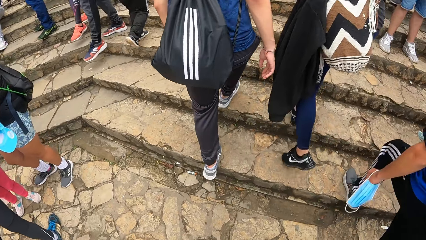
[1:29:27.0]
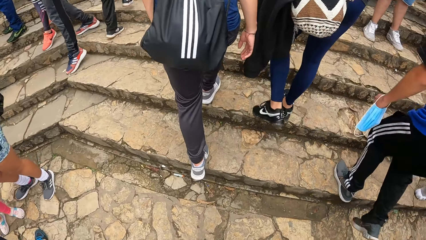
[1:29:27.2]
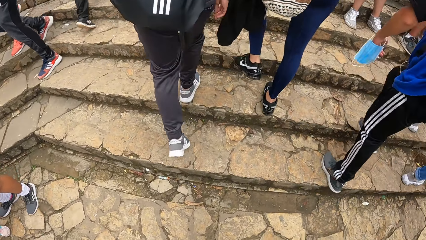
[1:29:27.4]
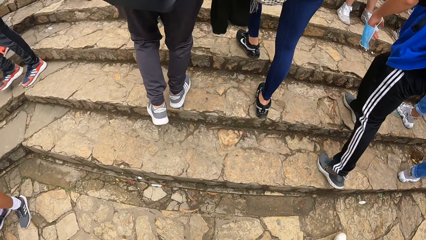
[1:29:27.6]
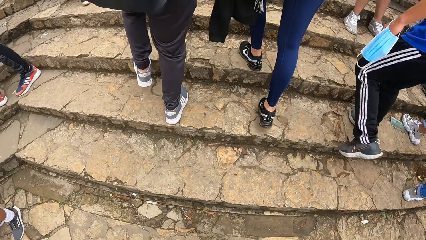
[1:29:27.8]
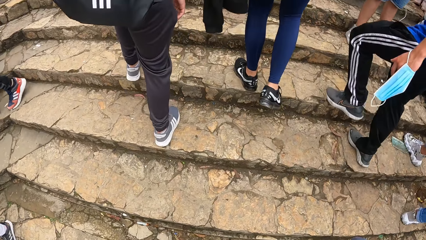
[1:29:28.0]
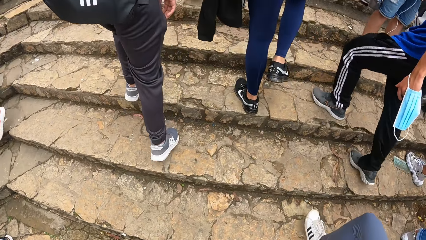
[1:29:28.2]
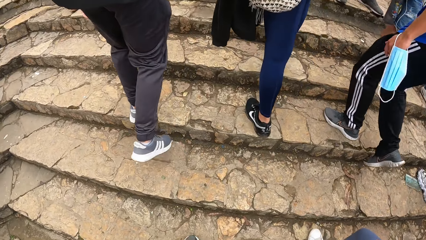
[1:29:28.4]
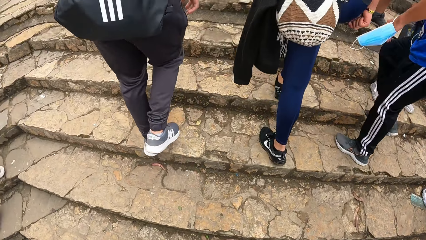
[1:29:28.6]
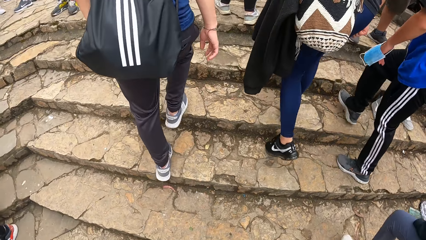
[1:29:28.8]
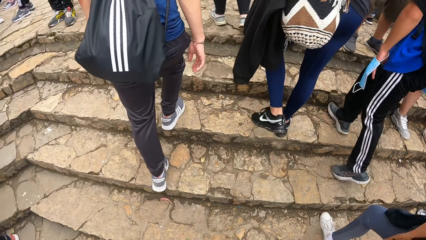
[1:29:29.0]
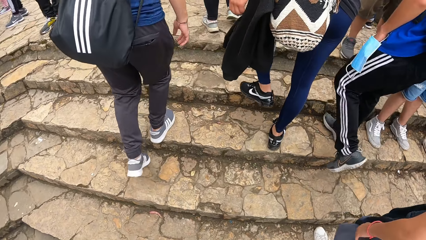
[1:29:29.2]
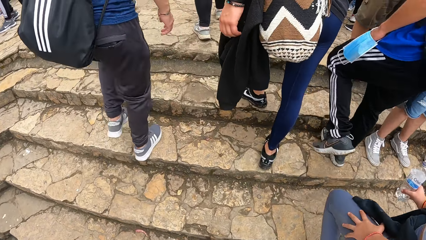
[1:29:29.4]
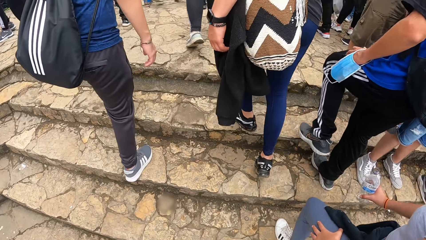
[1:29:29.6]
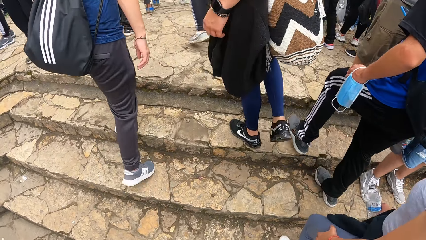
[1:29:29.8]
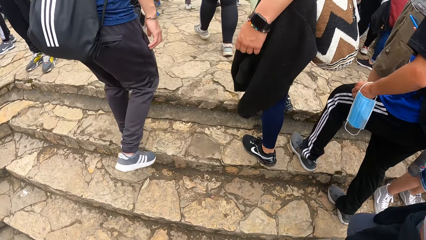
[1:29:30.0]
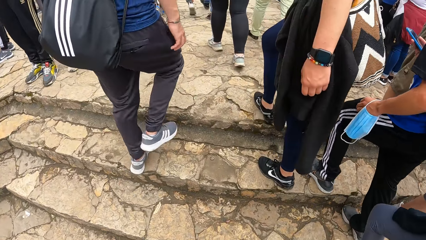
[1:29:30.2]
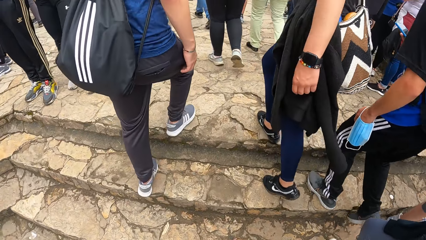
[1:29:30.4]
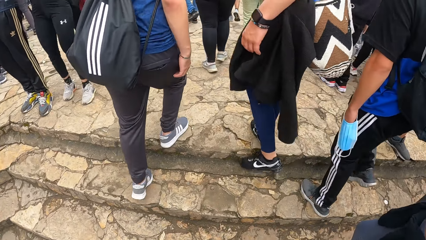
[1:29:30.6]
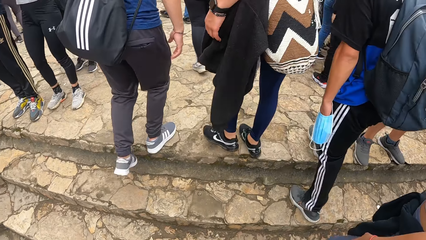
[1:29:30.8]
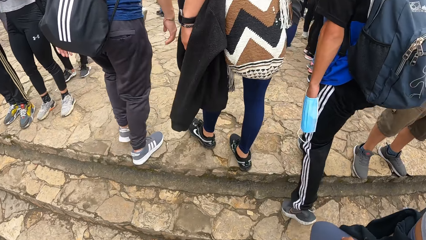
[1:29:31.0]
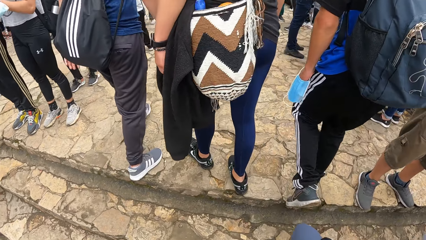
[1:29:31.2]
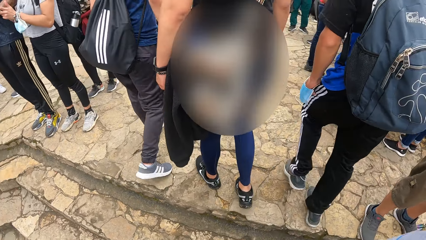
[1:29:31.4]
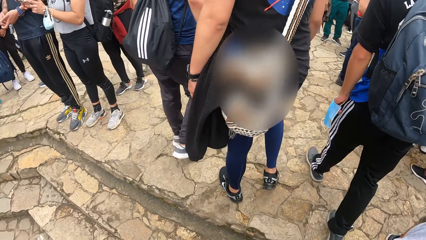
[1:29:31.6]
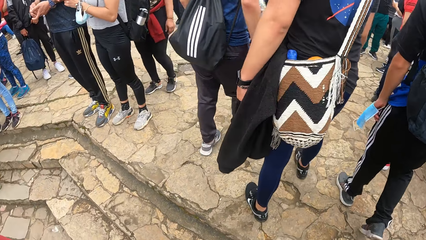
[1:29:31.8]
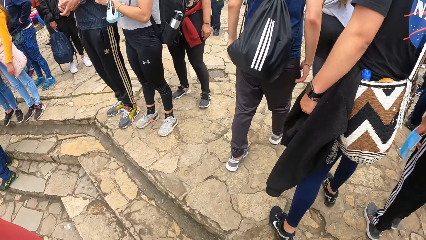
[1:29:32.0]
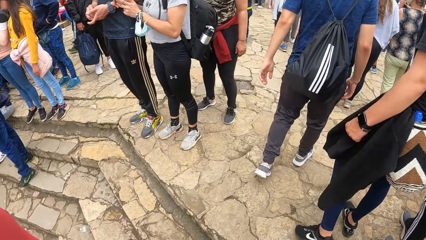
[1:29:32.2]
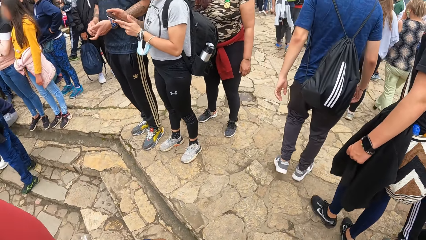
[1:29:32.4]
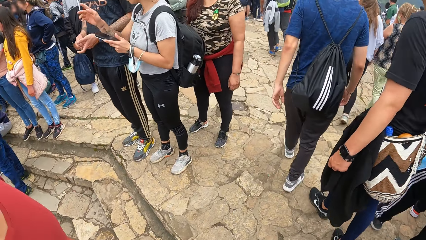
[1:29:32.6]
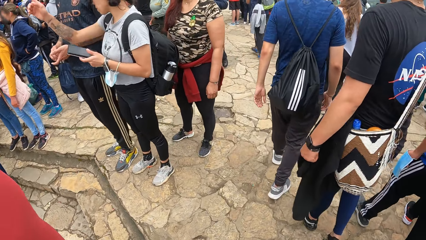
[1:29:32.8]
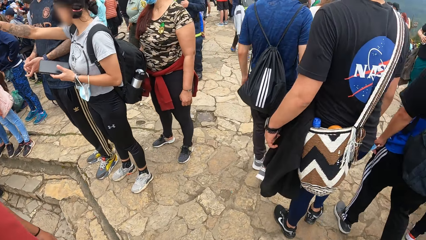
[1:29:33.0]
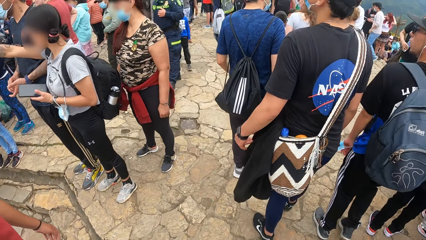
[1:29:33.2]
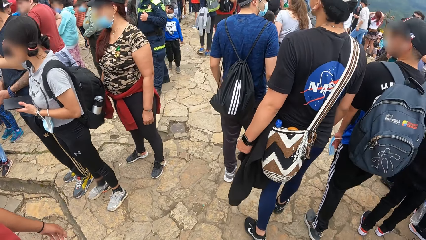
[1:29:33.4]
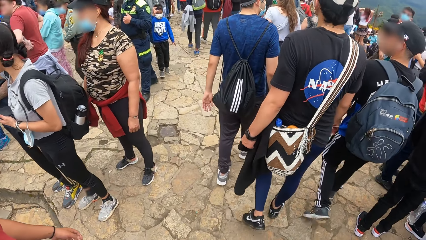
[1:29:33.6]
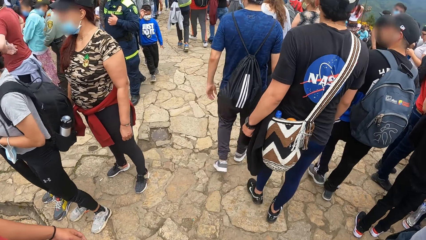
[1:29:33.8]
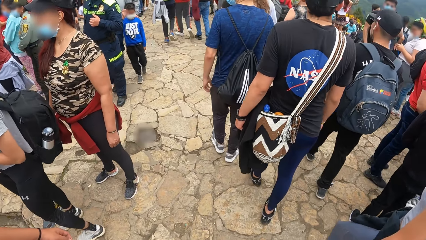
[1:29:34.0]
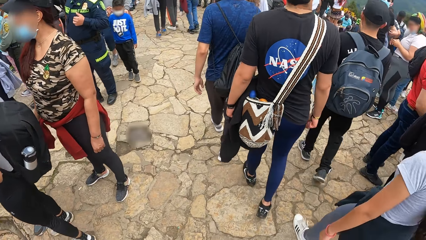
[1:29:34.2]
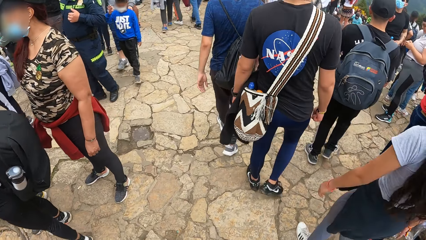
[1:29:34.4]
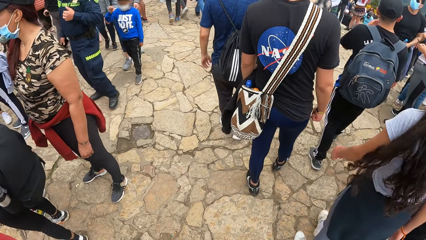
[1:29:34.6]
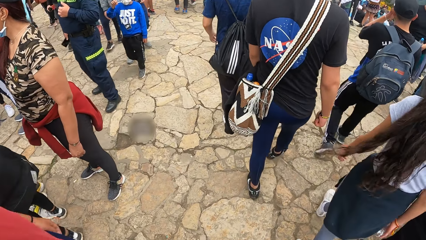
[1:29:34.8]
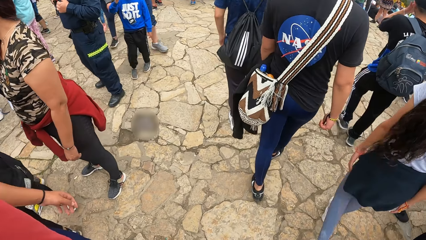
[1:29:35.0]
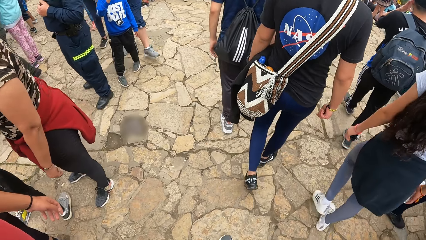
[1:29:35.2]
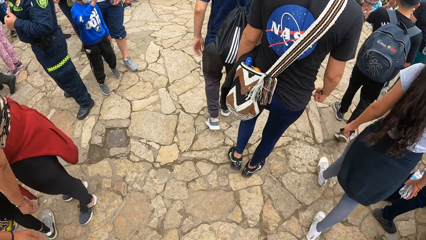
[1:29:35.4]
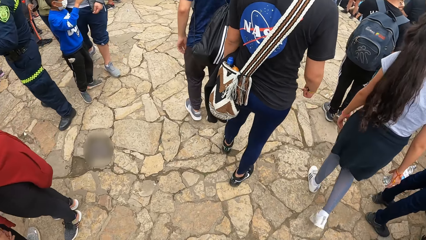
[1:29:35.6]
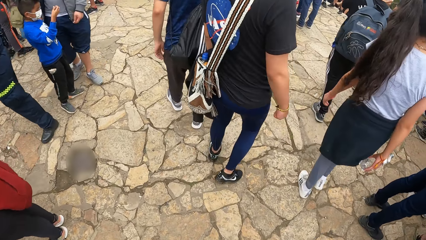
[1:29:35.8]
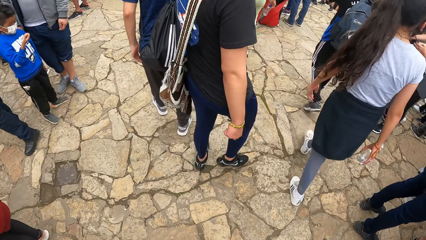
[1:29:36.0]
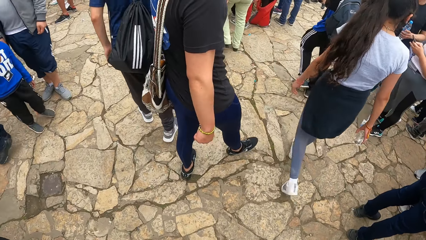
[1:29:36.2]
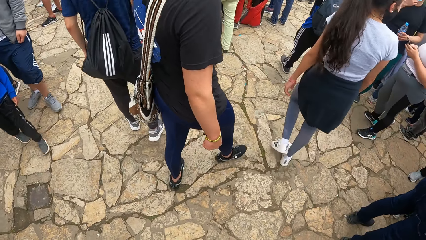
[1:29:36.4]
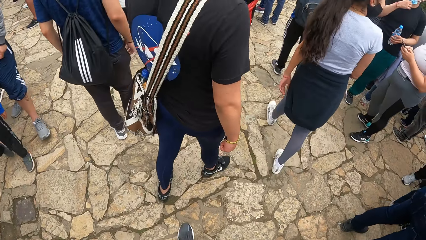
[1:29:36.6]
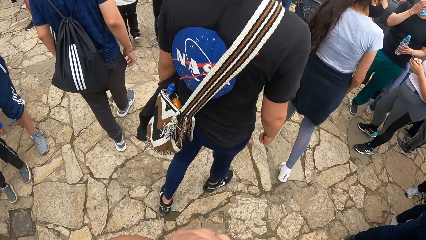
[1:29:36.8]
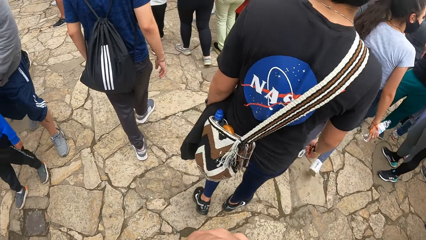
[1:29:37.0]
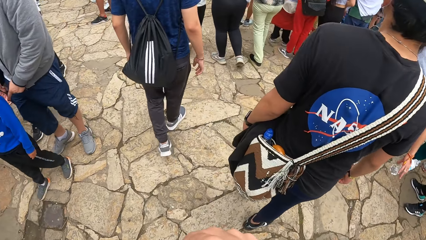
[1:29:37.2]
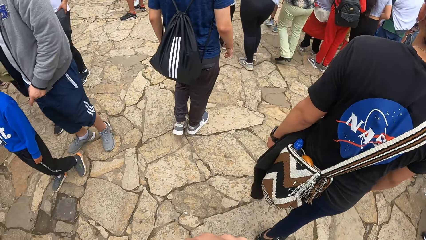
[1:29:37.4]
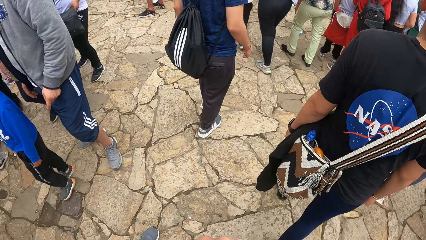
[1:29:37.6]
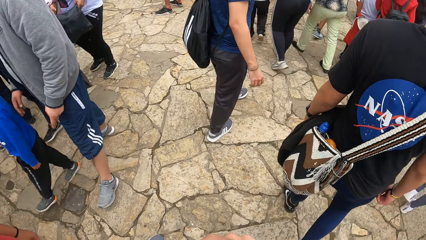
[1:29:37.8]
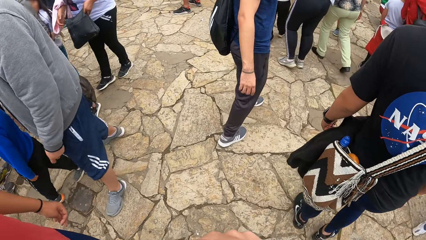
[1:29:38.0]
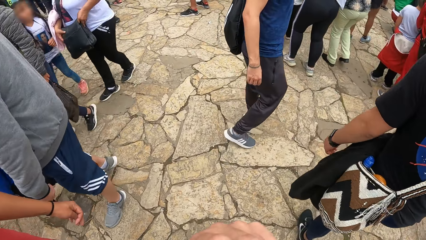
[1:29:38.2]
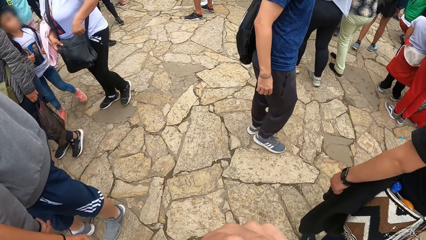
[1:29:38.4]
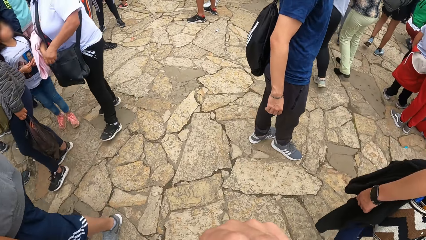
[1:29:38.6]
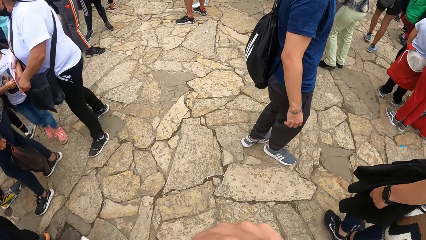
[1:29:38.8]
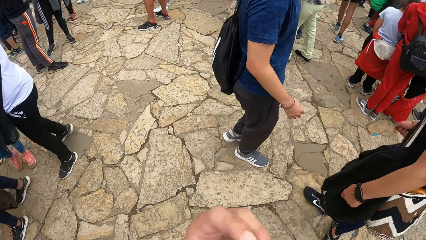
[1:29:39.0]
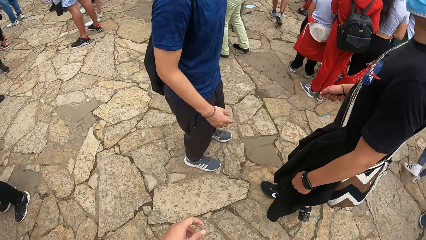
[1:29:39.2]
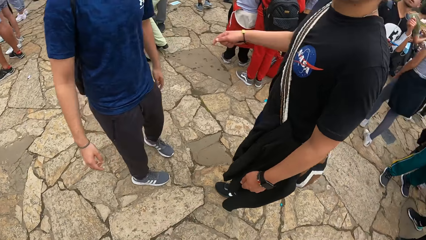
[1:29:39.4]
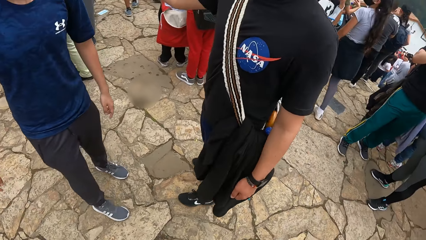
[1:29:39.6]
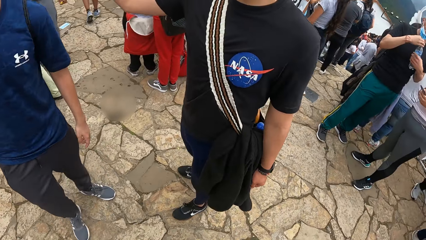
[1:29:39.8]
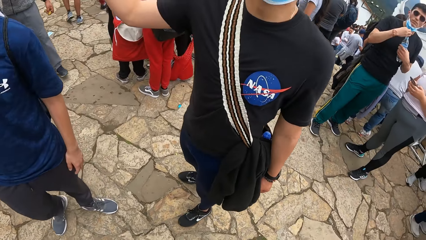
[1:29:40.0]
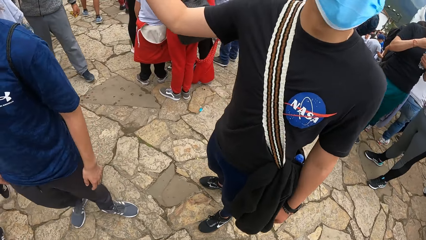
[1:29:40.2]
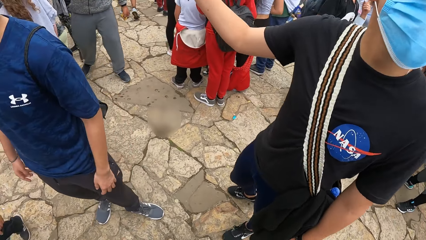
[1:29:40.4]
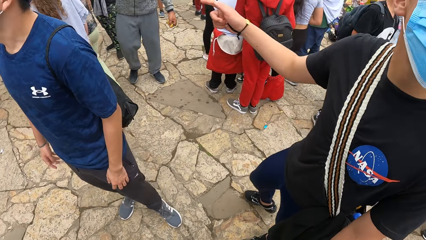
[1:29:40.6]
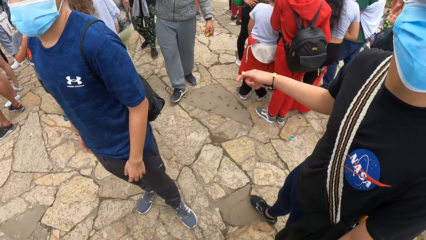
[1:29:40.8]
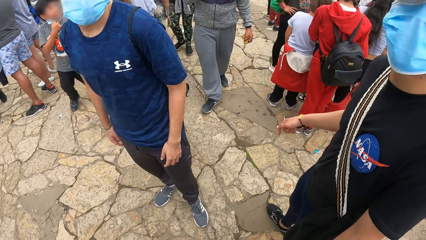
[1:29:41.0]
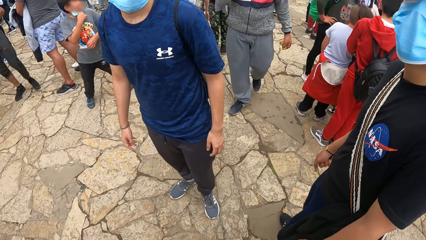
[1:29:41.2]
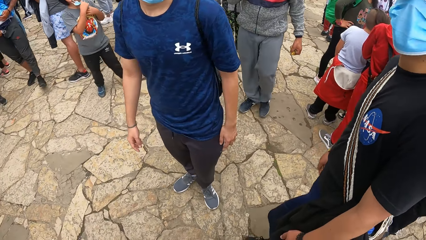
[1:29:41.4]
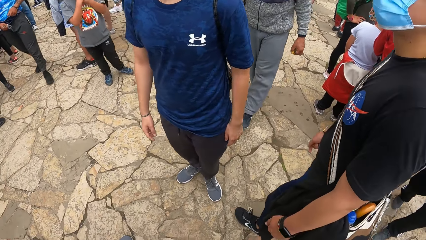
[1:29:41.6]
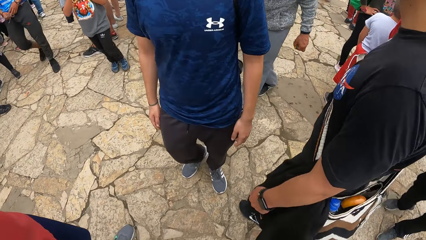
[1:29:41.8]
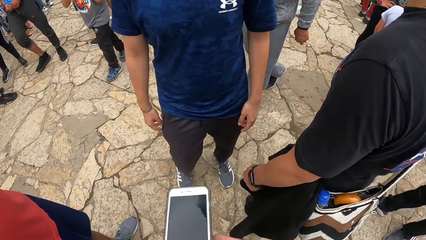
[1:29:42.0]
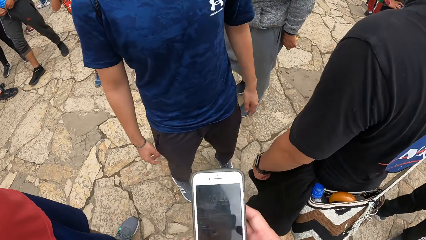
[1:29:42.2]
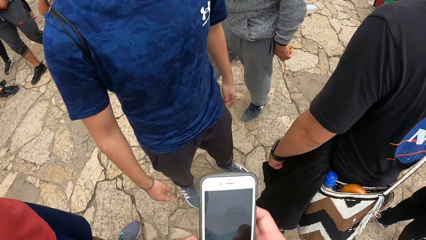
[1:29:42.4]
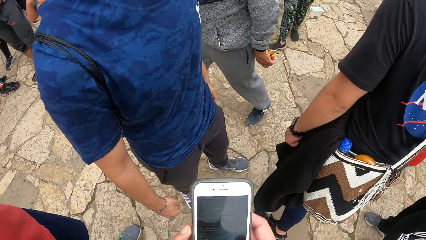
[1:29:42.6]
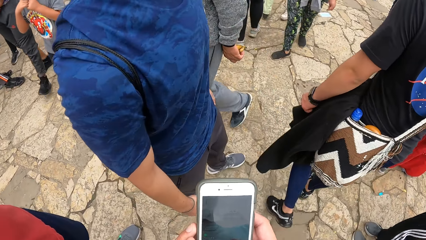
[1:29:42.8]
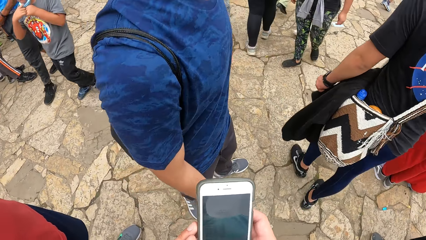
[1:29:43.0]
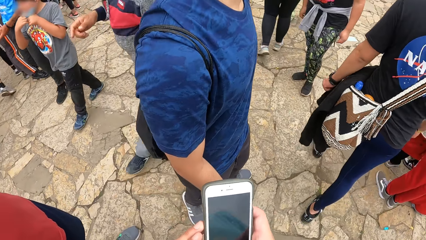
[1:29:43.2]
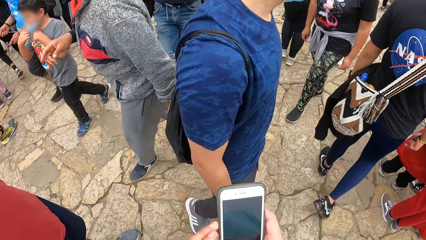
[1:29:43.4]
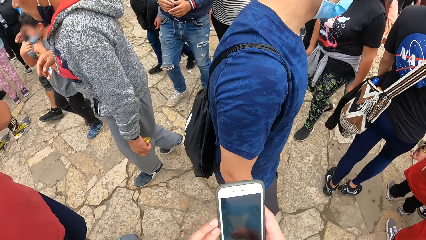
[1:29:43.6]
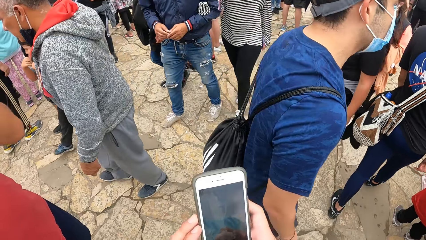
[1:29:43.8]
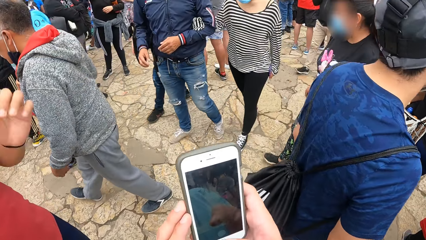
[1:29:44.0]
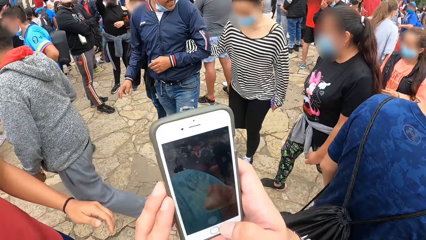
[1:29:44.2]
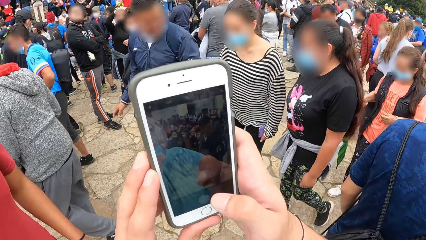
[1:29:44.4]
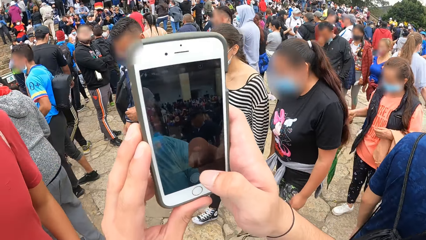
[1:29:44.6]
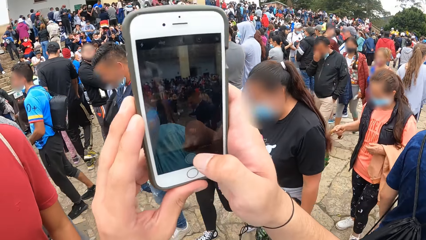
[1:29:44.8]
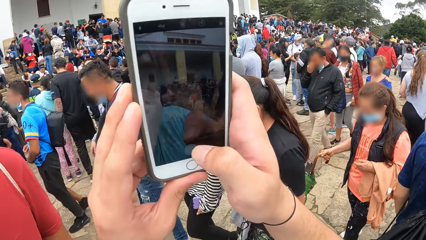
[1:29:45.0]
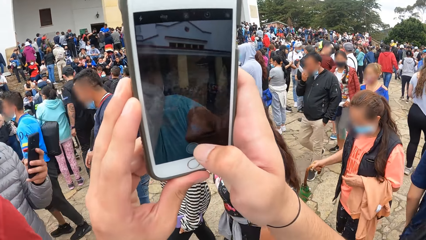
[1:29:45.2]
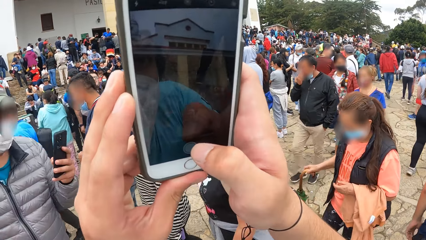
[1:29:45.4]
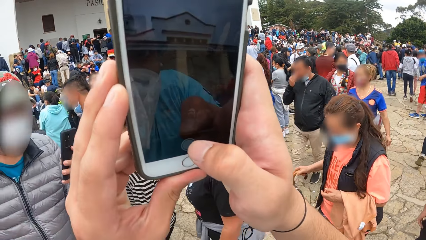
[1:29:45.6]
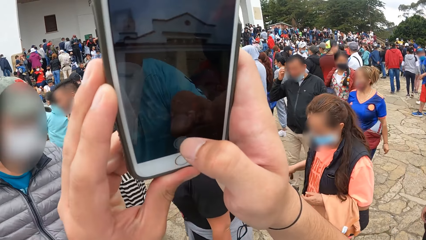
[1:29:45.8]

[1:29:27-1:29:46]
The camera wearer climbs the stairs. He moves around. A man interacts with another man, a third man and the camera wearer. The camera wearer scrolls the phone. He operates the phone with his right hand. He takes a photo.
